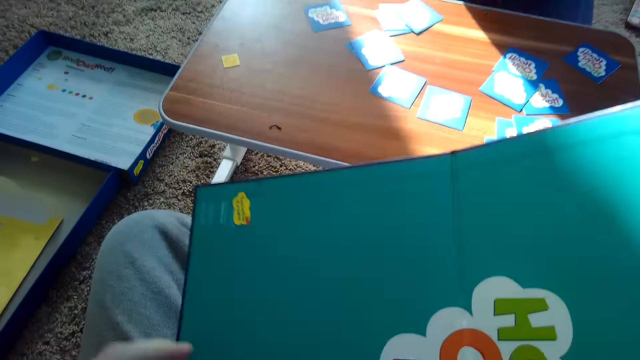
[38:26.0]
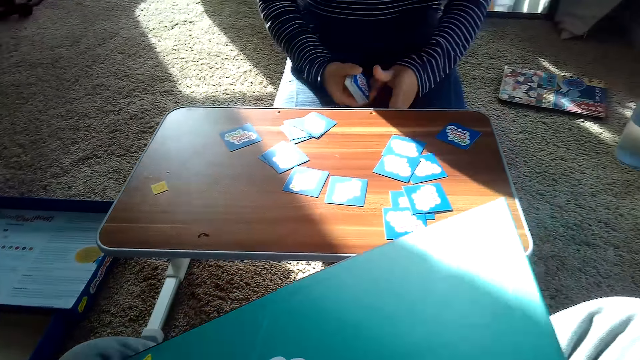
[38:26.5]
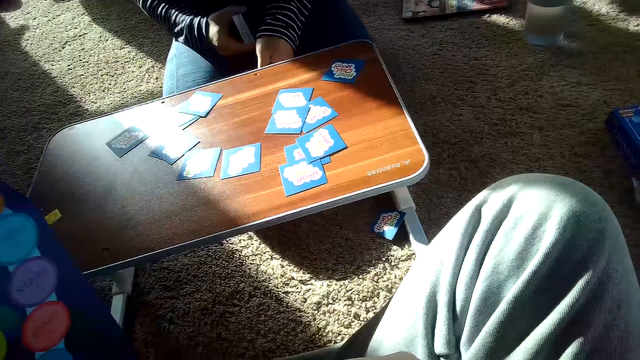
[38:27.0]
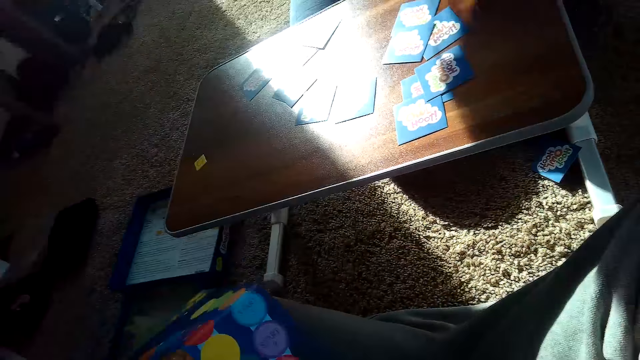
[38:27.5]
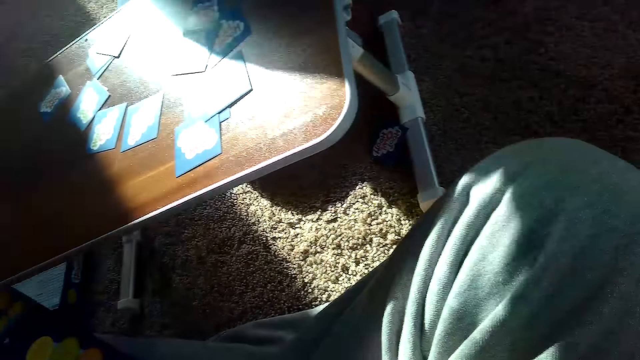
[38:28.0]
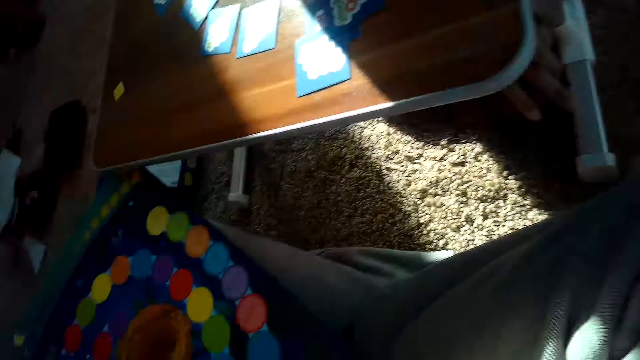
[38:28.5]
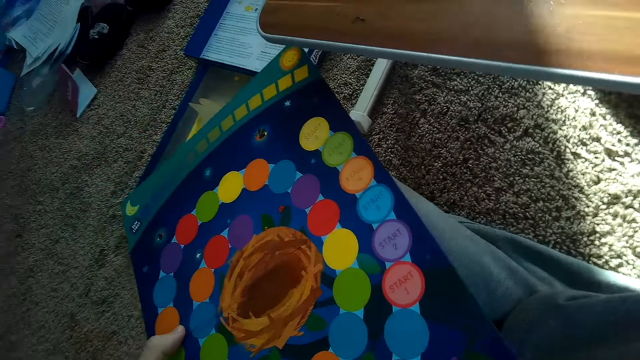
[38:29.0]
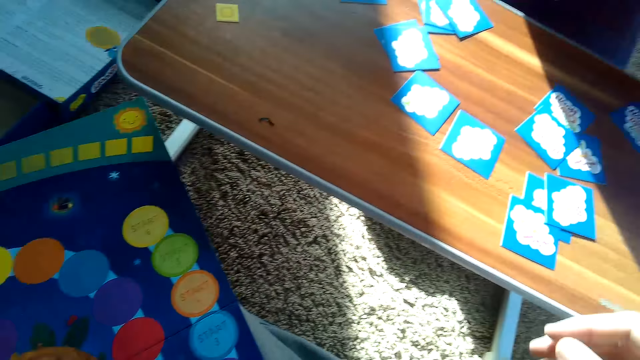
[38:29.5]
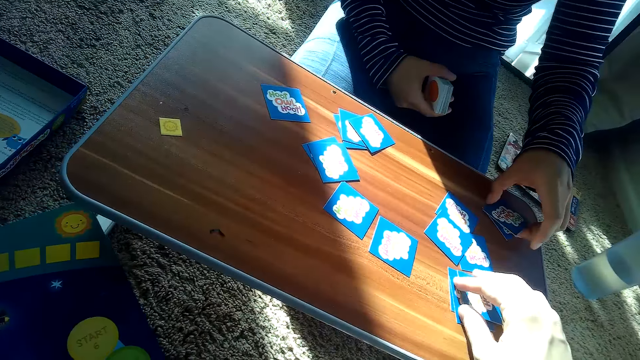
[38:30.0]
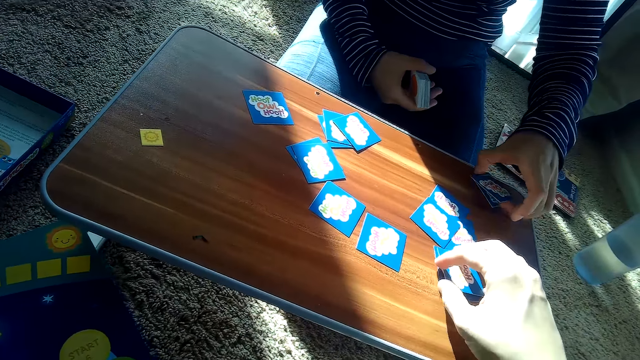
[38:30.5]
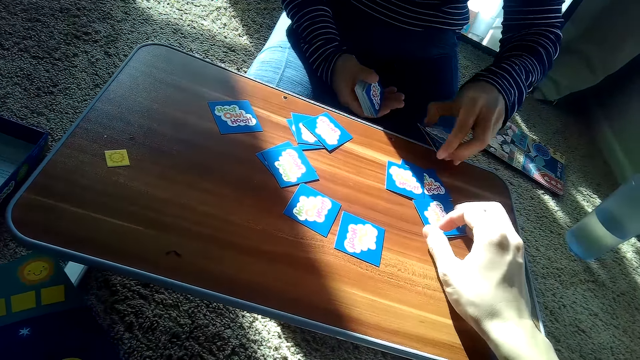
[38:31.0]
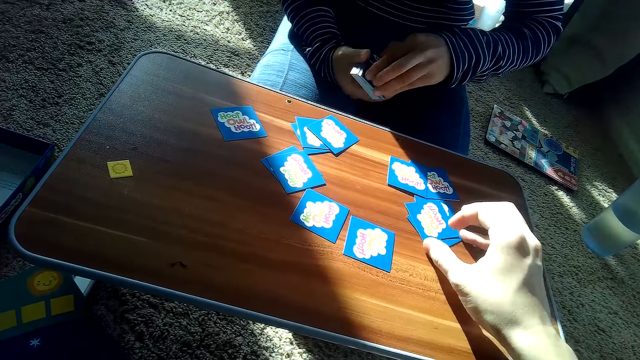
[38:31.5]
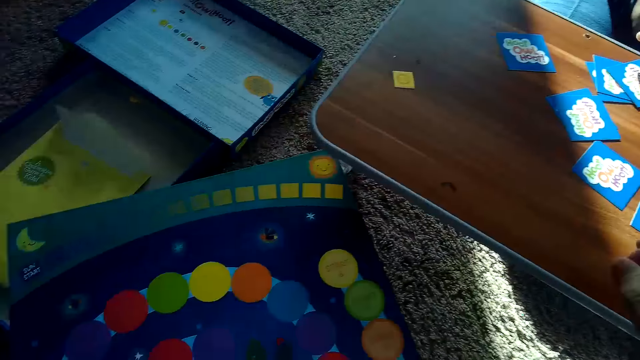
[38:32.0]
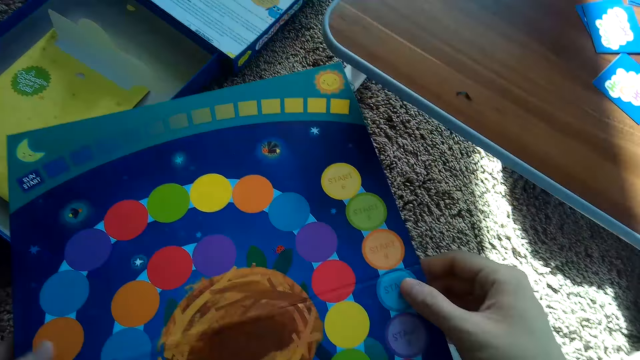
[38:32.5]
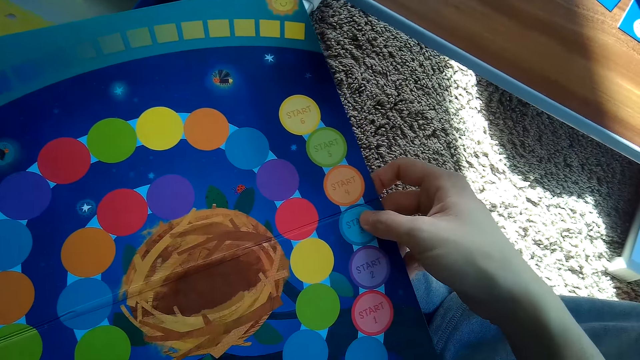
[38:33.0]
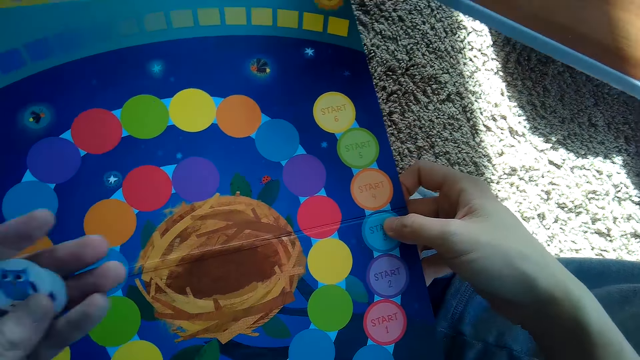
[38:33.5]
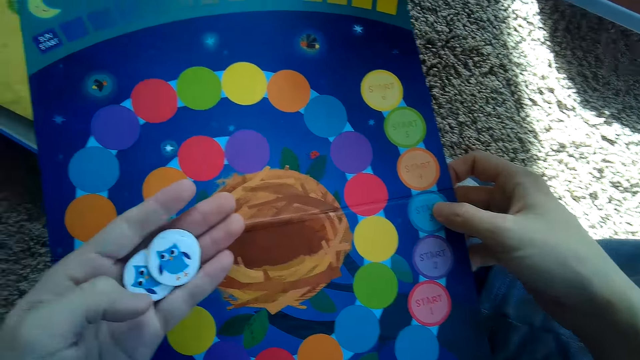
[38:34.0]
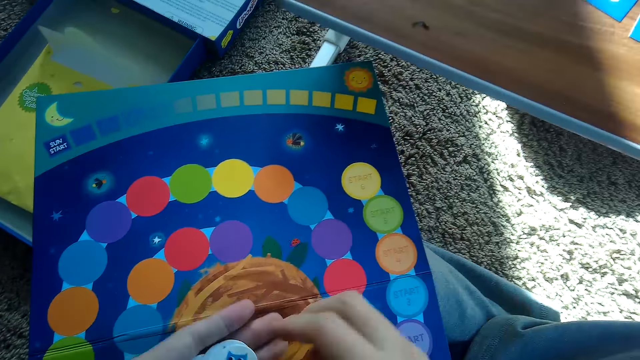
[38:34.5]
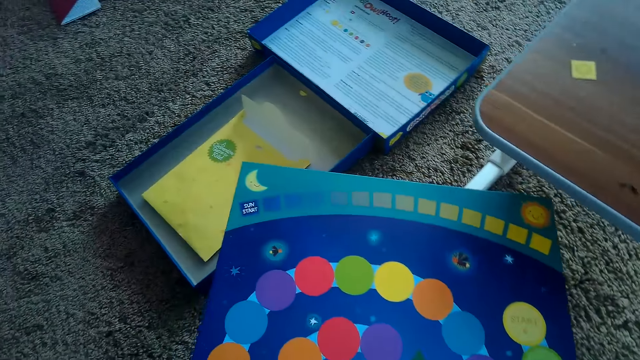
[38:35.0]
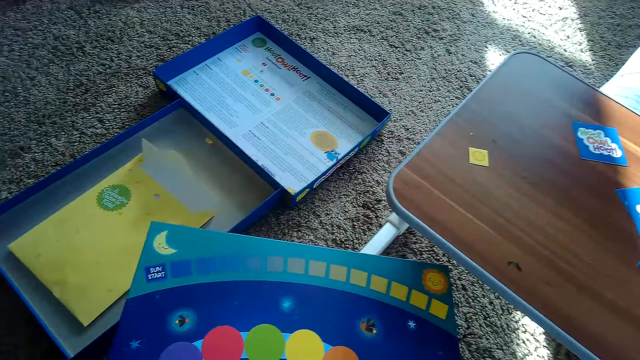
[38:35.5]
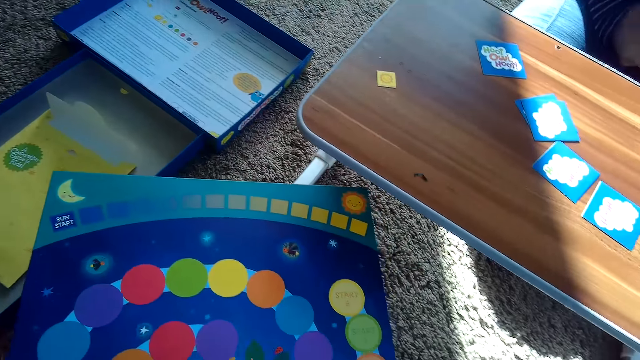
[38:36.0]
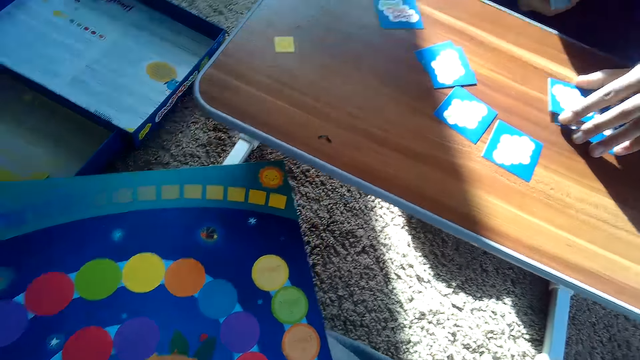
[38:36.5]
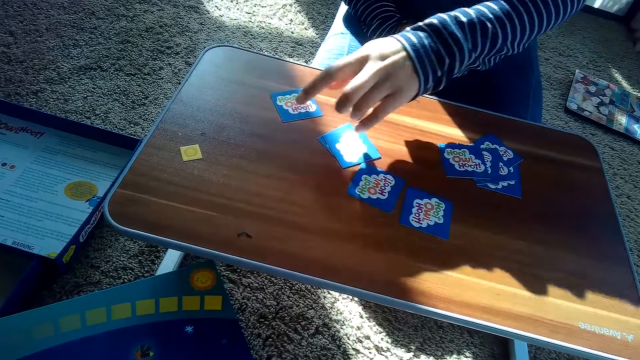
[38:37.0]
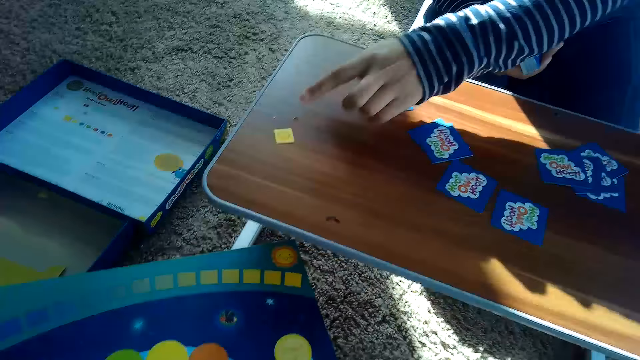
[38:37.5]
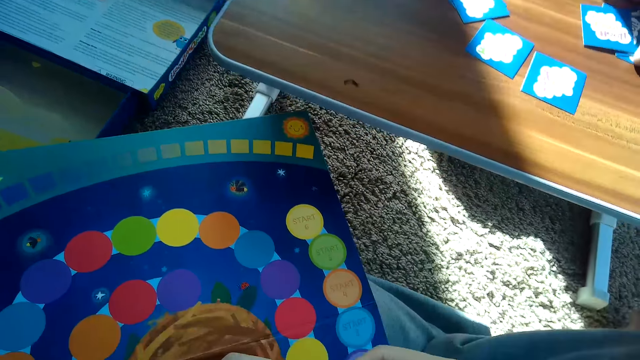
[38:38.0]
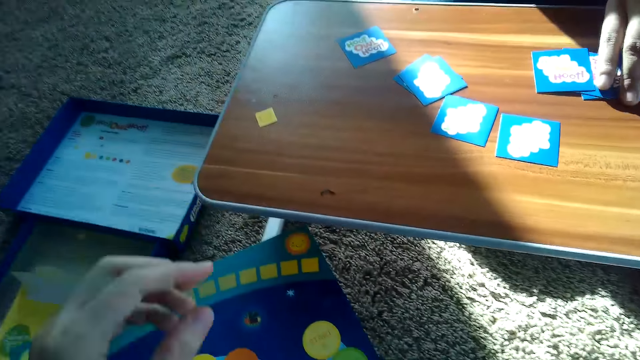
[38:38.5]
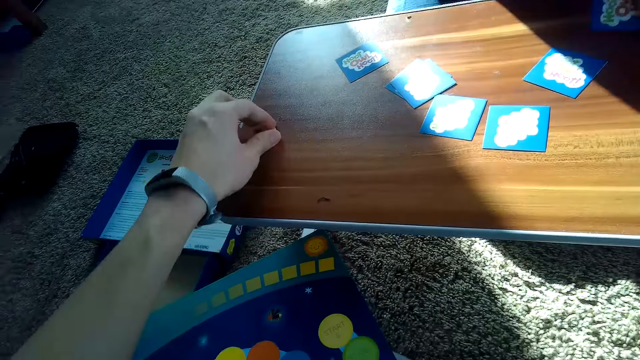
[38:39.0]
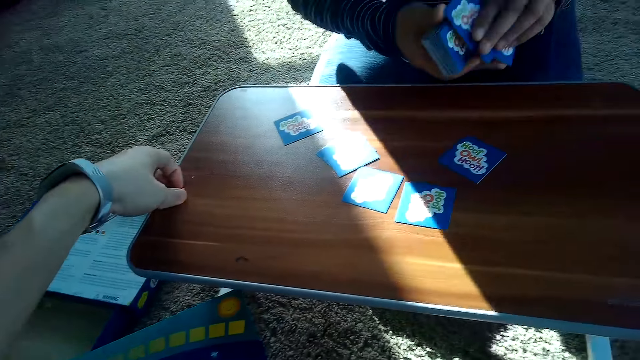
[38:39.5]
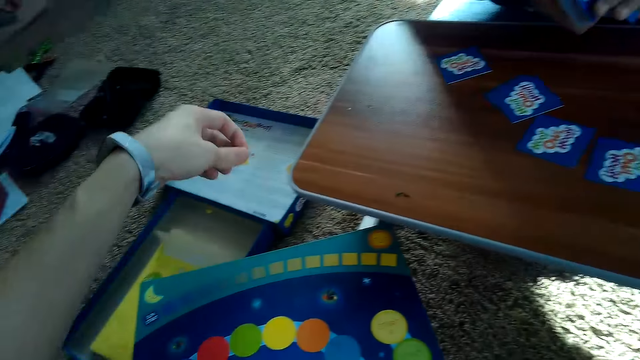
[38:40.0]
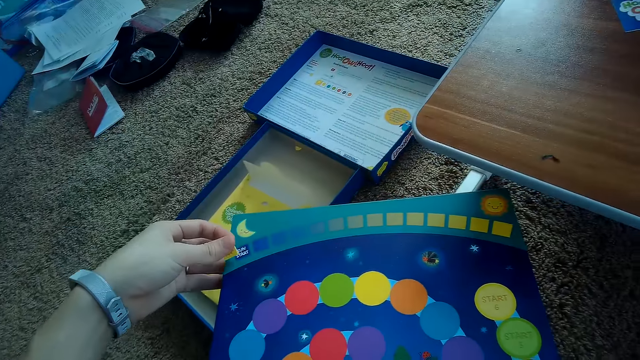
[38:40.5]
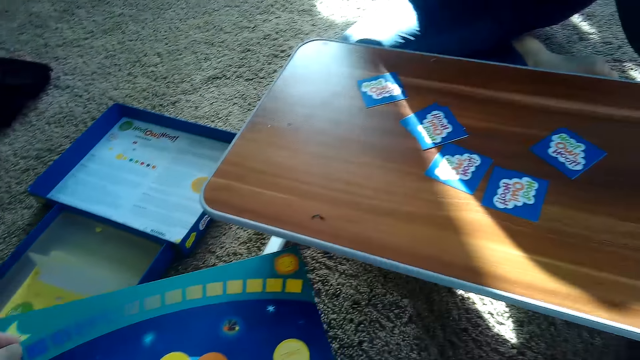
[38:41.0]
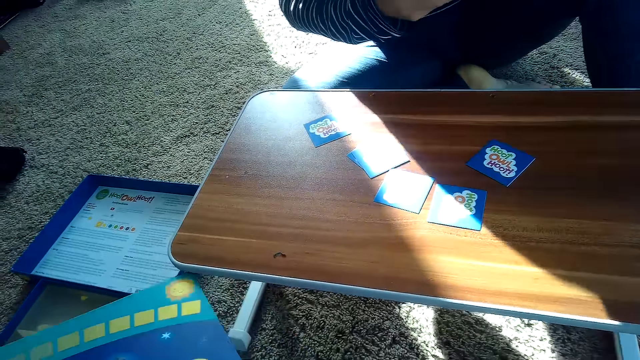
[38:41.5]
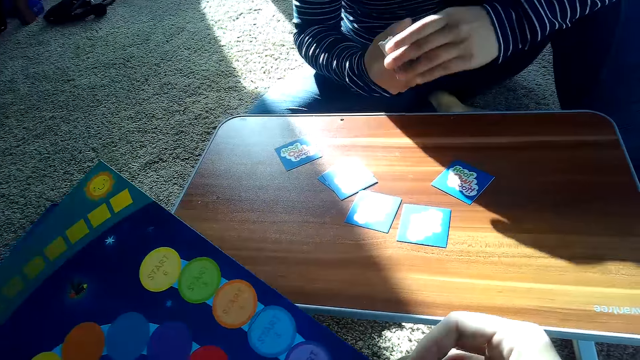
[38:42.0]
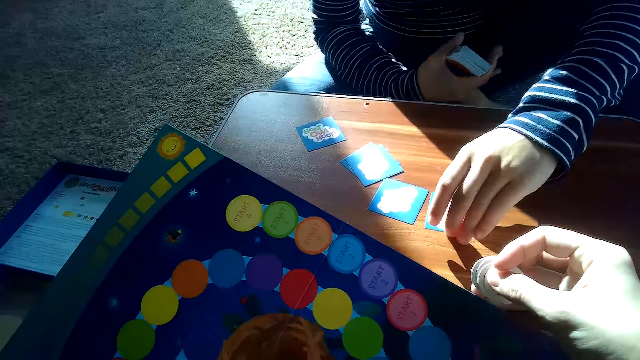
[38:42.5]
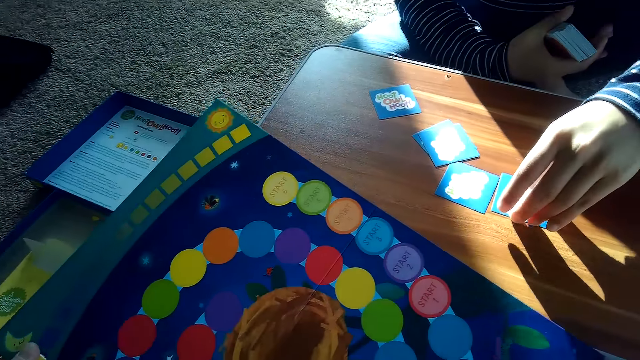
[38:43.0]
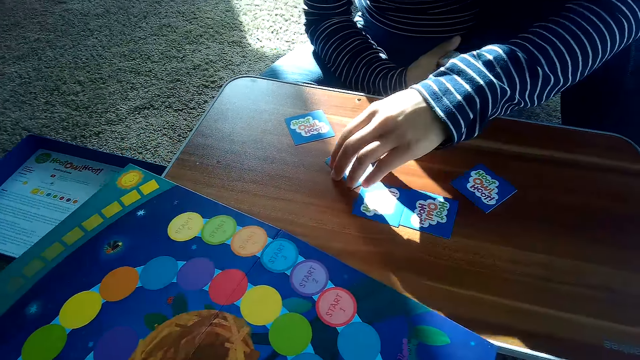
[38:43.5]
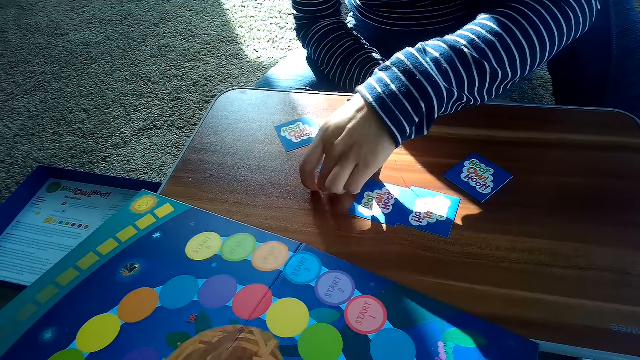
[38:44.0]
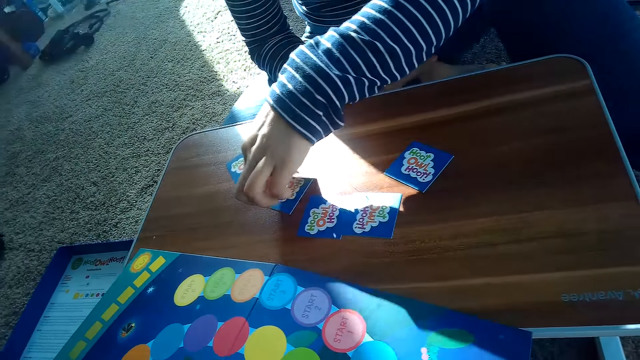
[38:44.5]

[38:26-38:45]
A woman arranges the cards. The camera wearer adjusts the cards on the table with his right hand. The woman points at a card. The woman picks cards from the table. The camera wearer picks a chip or card from the table with his left hand. He places the card on the board. The woman picks up some cards from the table with her left hand.
